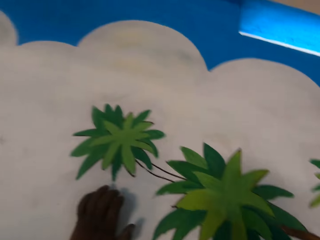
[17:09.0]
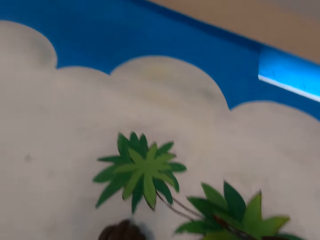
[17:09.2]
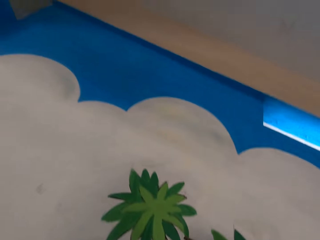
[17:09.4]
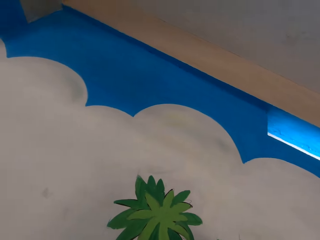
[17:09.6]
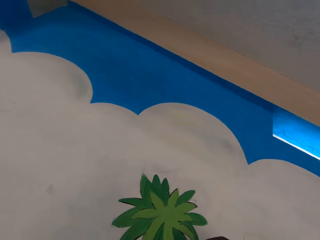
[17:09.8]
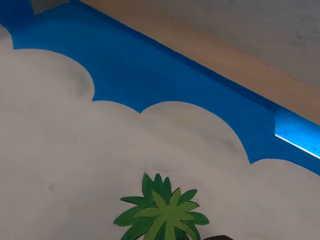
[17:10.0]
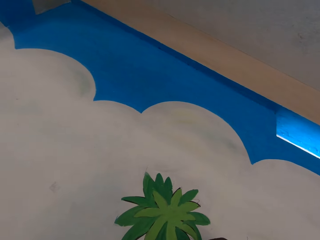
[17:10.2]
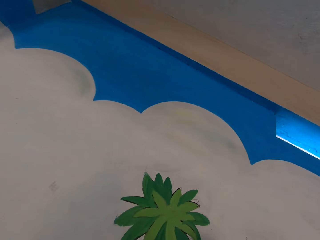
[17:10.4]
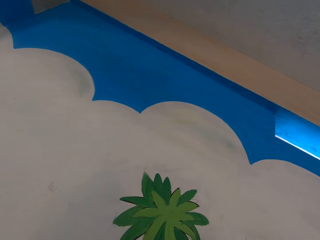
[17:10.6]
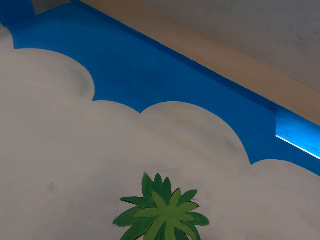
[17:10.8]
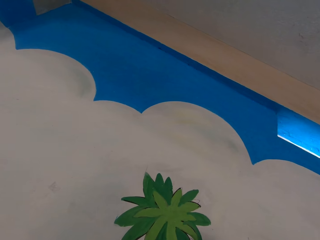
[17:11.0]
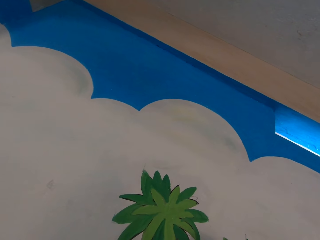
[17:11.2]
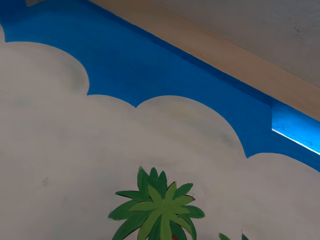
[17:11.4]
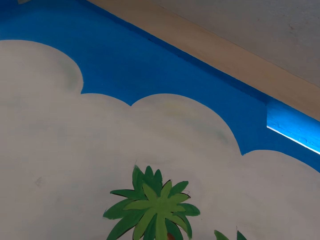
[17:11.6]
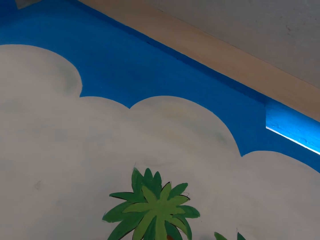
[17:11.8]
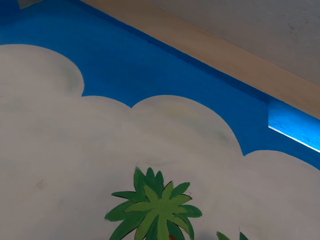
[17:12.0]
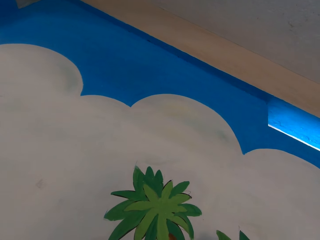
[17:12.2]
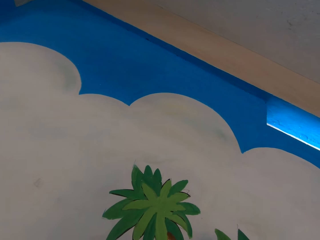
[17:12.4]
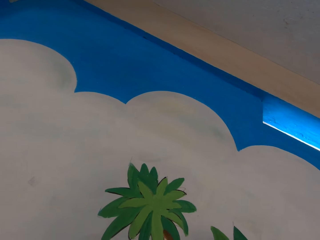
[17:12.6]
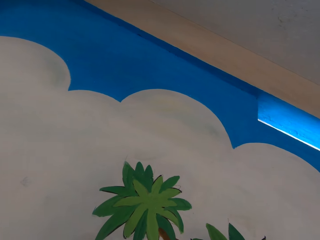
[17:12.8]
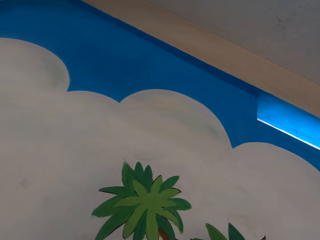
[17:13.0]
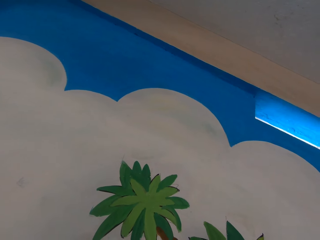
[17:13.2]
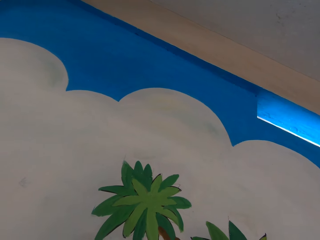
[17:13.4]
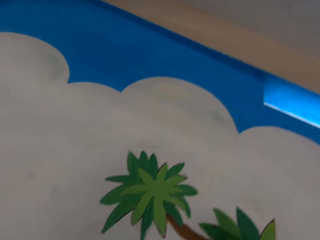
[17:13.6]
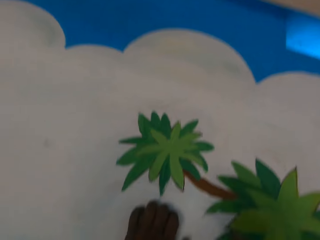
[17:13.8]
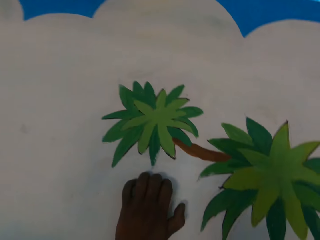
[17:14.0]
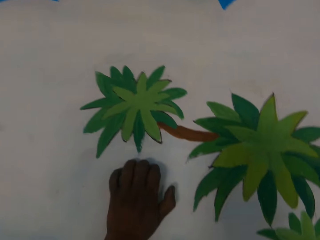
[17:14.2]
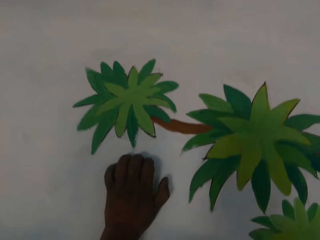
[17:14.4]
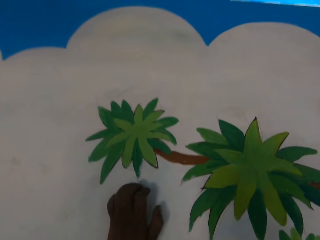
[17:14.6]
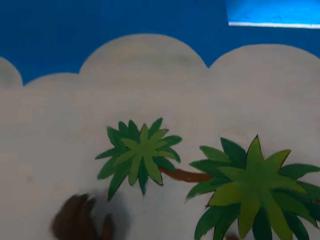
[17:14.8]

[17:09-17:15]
The camera wearer paints the mural on the wall with the paintbrush in his right hand.

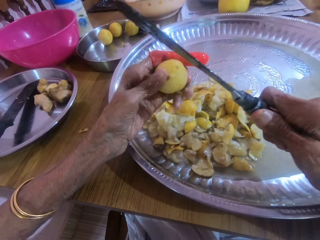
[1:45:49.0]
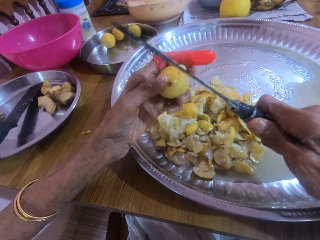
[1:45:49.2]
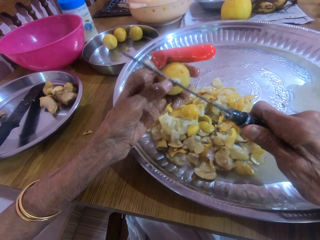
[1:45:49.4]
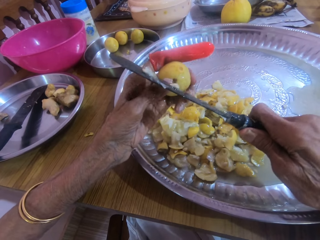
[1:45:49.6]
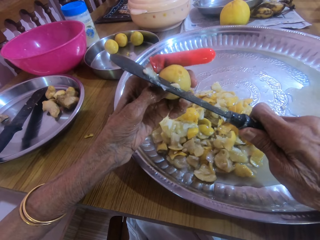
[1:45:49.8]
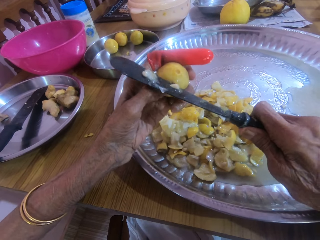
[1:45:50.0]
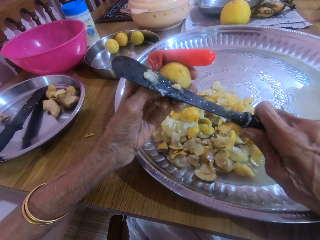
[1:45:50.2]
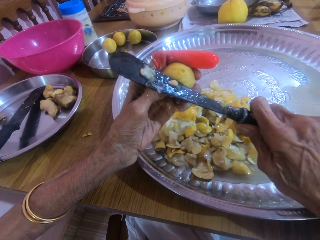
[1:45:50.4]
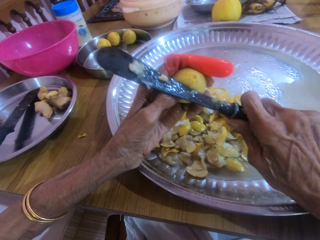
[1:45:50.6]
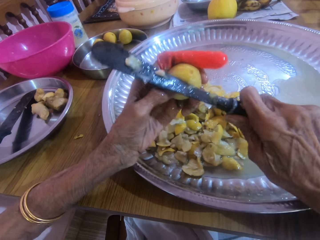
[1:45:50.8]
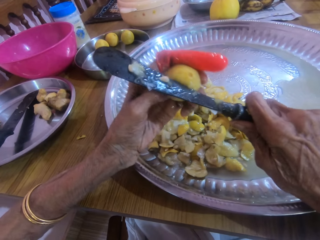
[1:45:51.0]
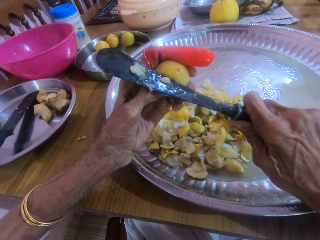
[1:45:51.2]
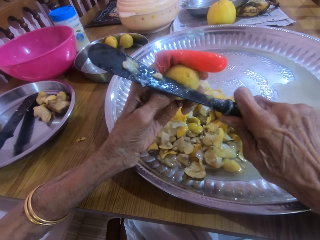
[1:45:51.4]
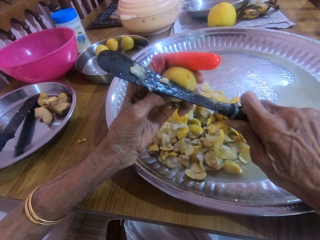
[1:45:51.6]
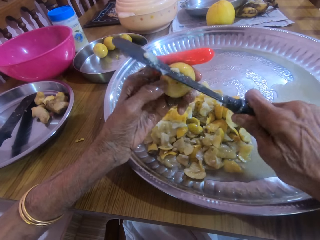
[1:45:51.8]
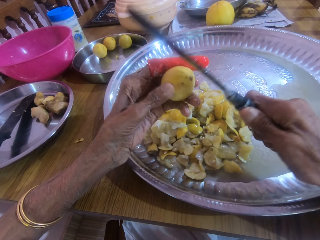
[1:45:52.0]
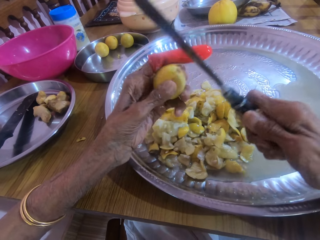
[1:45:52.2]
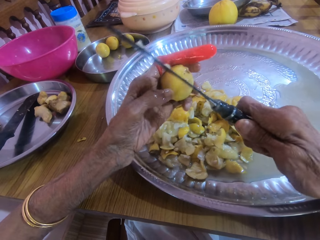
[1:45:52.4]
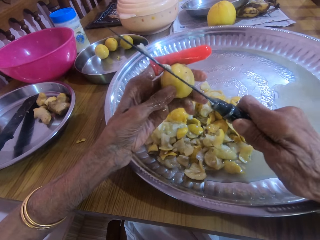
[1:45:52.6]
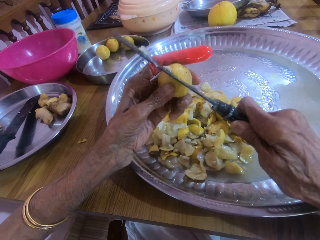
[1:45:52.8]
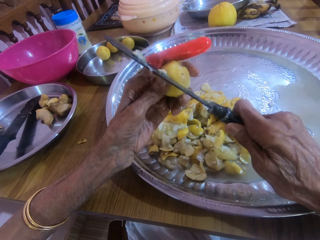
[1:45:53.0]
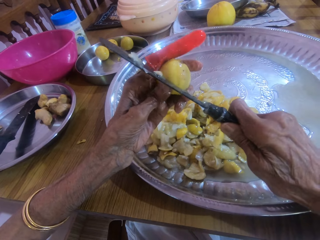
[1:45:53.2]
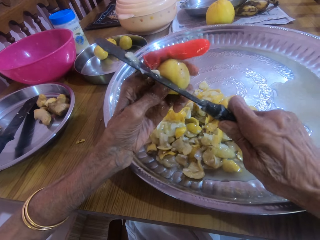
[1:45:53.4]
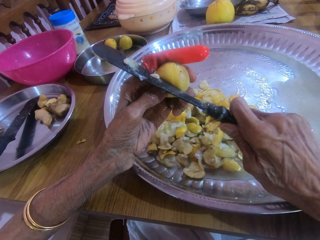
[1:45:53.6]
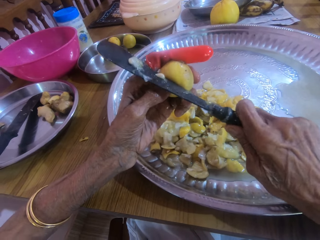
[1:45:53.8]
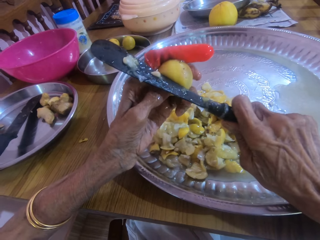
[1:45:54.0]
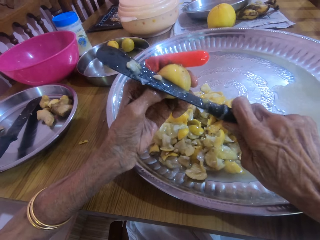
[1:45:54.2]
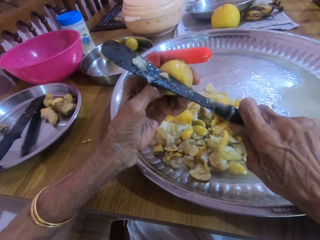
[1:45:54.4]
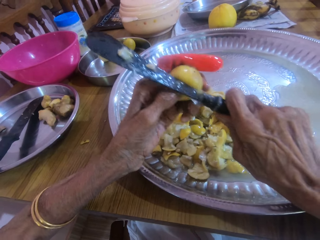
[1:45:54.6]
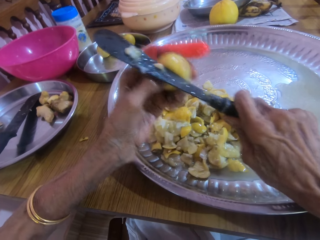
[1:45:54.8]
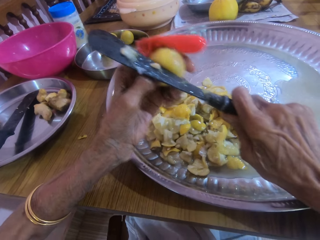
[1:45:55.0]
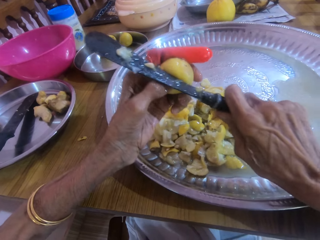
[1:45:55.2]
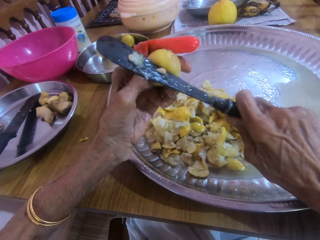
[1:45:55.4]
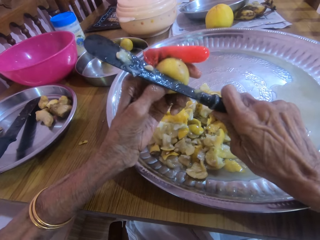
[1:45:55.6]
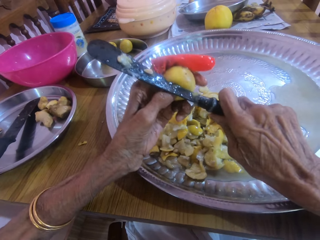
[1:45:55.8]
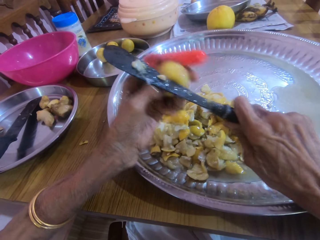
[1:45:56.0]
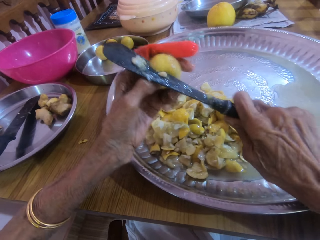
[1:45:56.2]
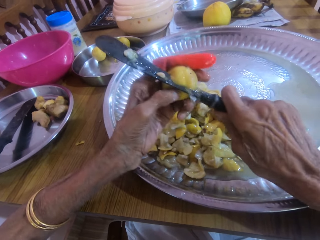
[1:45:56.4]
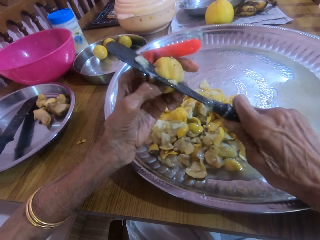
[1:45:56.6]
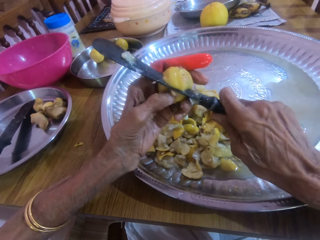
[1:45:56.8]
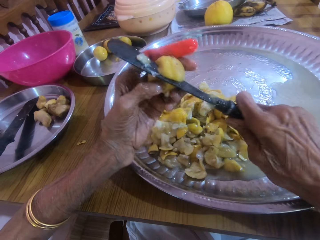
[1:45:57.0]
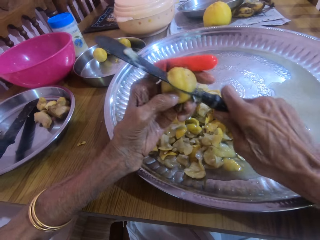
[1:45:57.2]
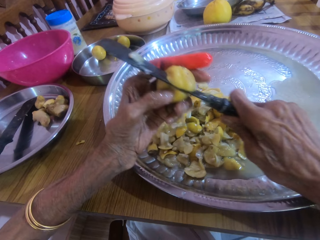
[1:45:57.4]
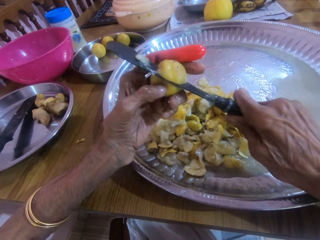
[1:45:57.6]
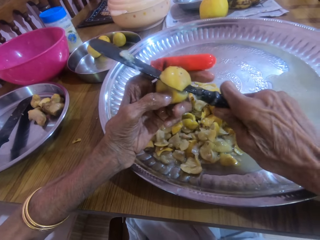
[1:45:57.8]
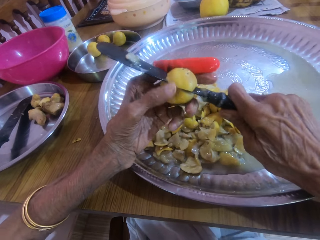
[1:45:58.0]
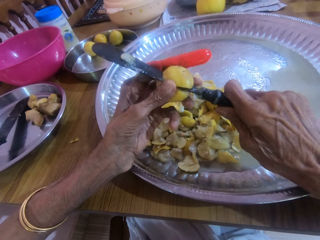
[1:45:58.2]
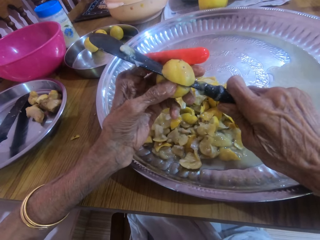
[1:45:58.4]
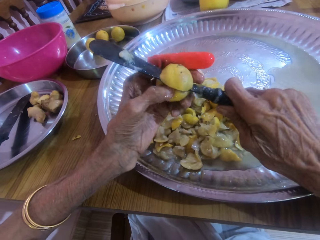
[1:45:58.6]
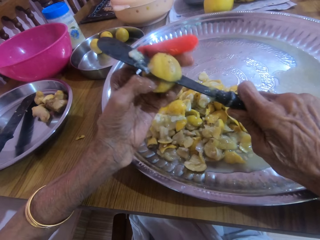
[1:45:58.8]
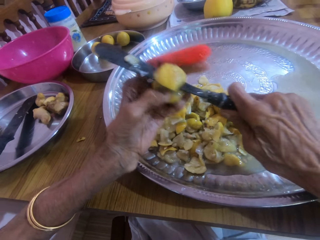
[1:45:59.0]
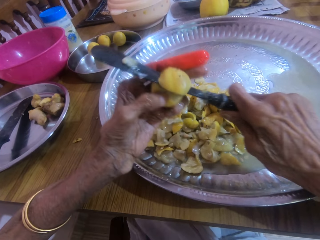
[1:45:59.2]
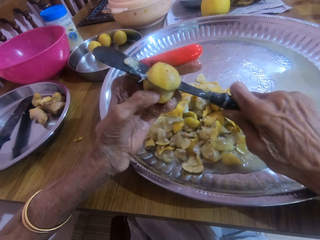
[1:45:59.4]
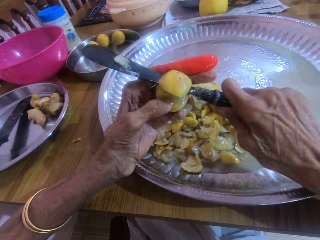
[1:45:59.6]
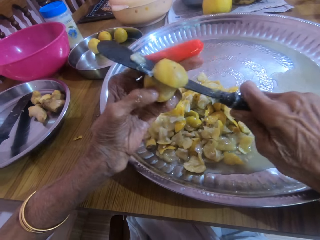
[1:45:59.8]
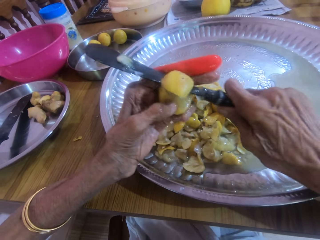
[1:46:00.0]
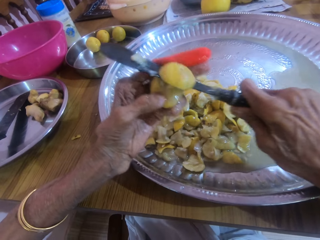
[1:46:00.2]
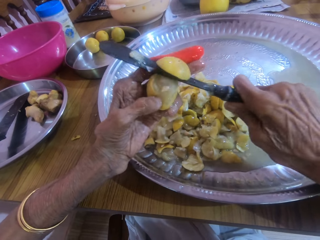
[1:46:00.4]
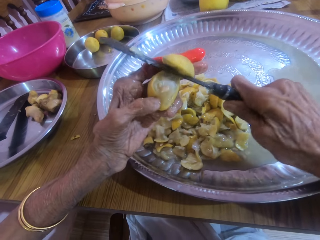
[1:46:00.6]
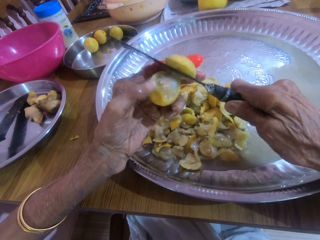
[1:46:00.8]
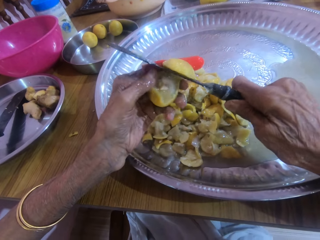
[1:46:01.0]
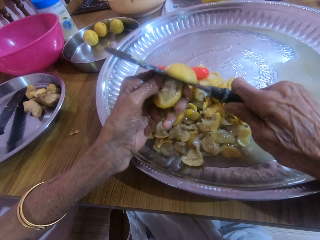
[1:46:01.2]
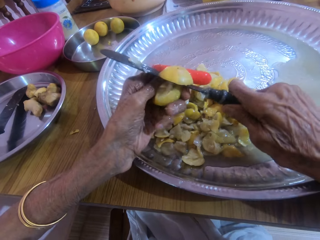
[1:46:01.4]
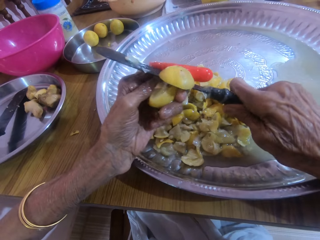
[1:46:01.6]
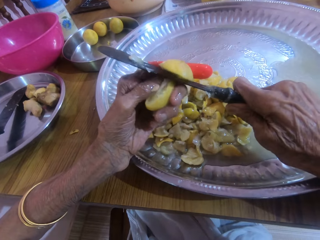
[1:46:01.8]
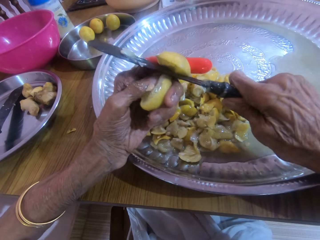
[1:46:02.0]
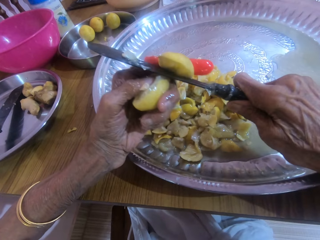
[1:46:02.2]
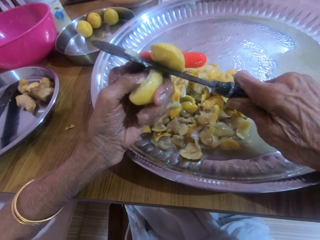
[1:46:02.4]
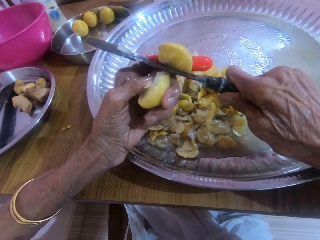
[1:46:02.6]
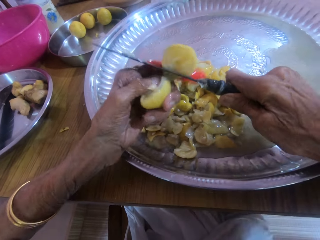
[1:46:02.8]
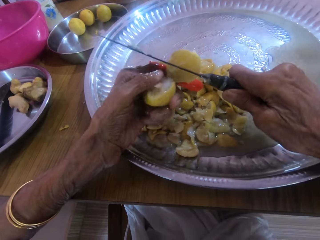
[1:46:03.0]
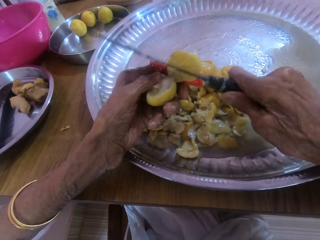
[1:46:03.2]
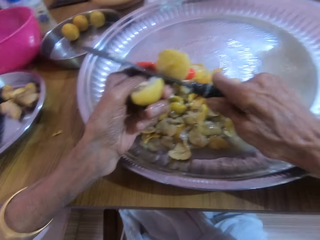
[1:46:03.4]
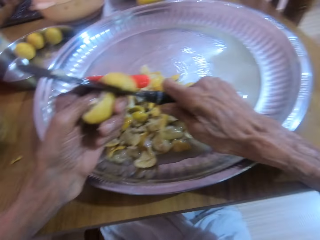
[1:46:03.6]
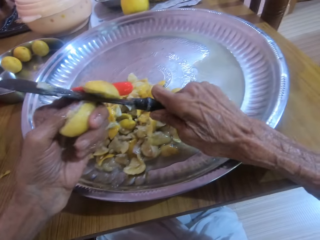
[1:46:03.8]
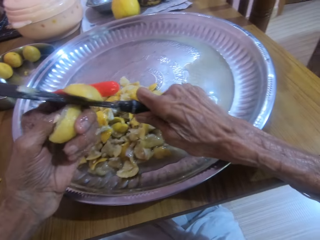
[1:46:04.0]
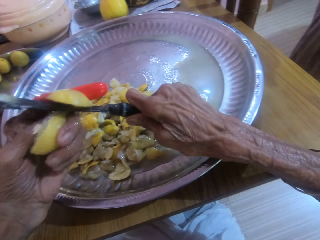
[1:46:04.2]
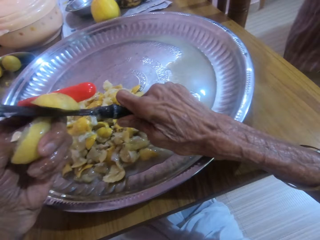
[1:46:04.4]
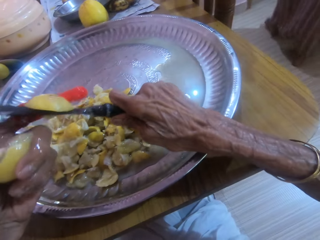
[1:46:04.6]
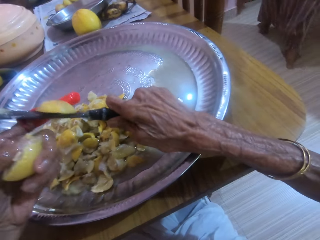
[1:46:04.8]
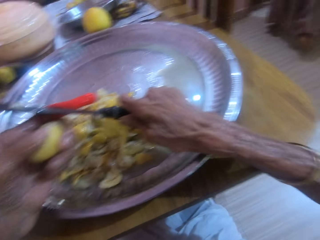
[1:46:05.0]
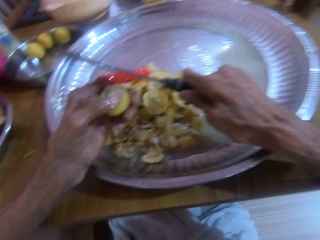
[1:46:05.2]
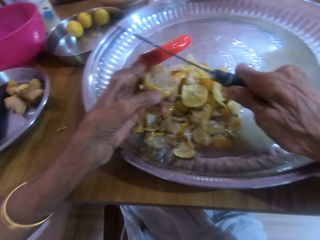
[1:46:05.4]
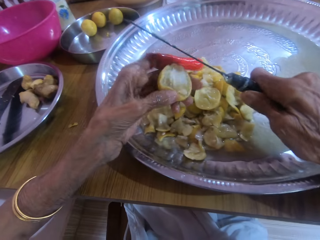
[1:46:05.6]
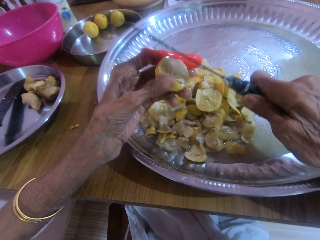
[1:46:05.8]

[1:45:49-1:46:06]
The camera wearer holds the lemon with the left hand. They cut the lemon with the knife. They move the knife across the lemon. They adjust the lemon in the left hand. They hold the knife with the right hand. They adjust the lemon in the left hand. They cut the lemon with the knife. They move the knife across the lemon. They cut the lemon with the knife. They move the knife across the lemon. They continue to cut the lemon with the knife. They adjust the lemon in the left hand. They continue to cut the lemon with the knife. They move the right thumb. They continue to cut the lemon with the knife. They move the right thumb.
